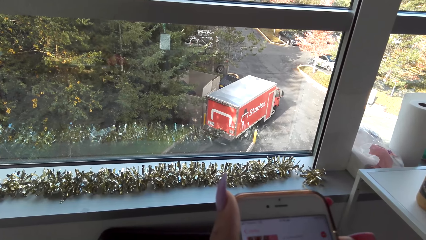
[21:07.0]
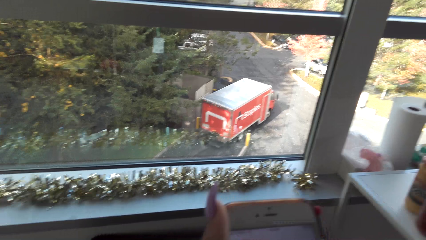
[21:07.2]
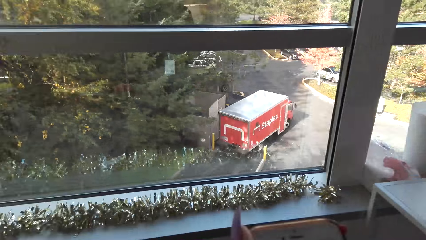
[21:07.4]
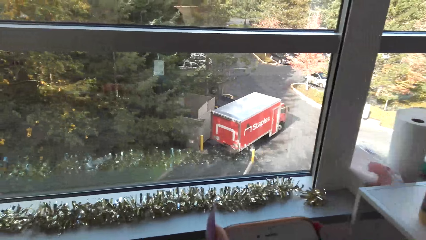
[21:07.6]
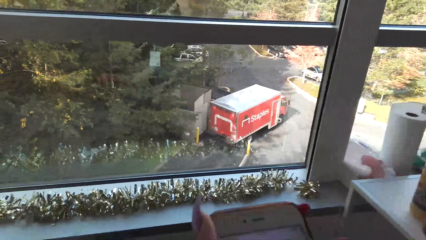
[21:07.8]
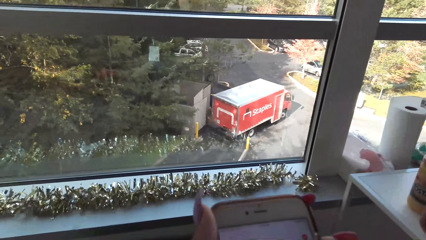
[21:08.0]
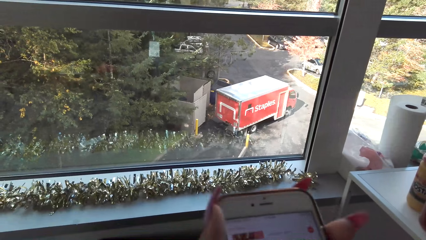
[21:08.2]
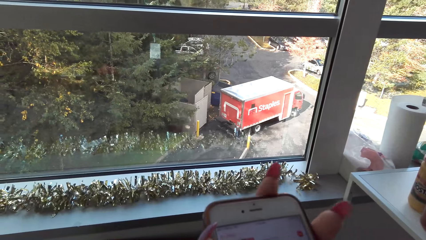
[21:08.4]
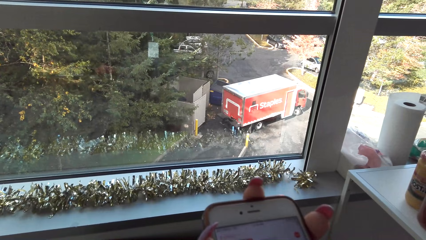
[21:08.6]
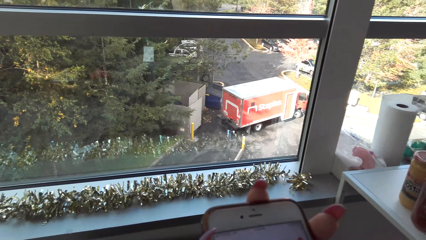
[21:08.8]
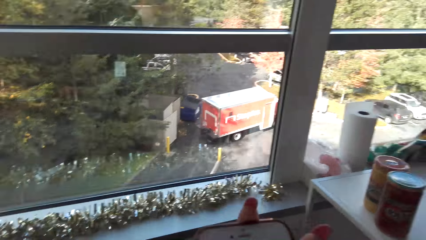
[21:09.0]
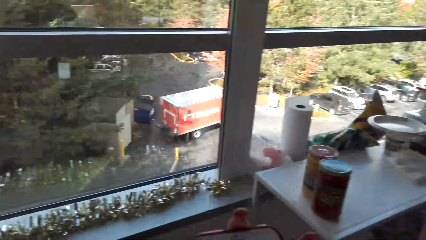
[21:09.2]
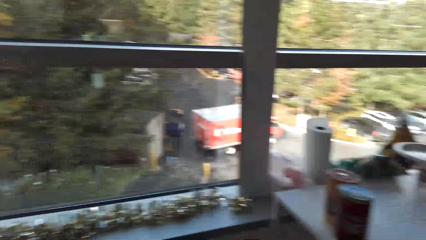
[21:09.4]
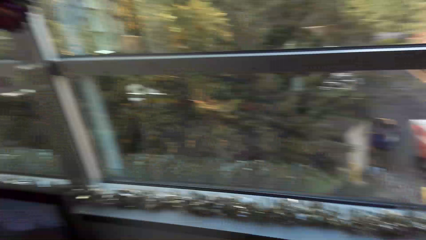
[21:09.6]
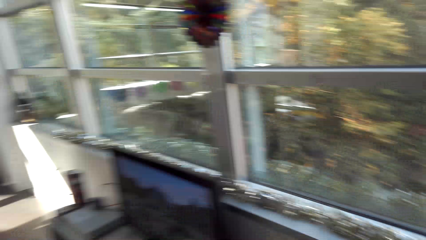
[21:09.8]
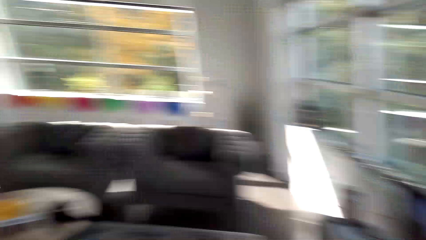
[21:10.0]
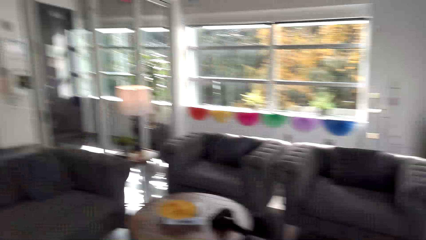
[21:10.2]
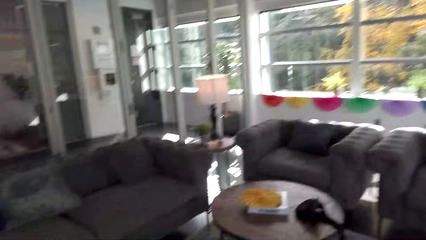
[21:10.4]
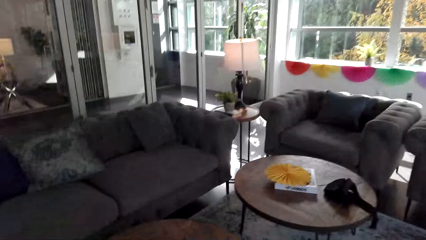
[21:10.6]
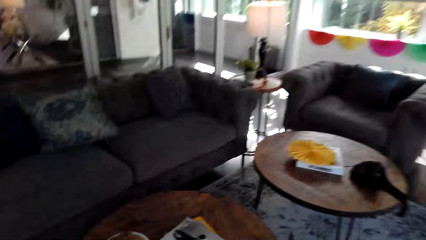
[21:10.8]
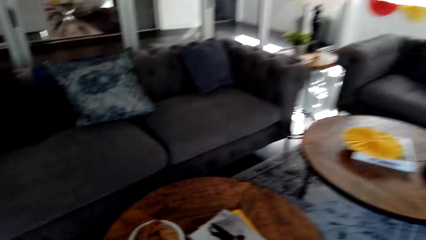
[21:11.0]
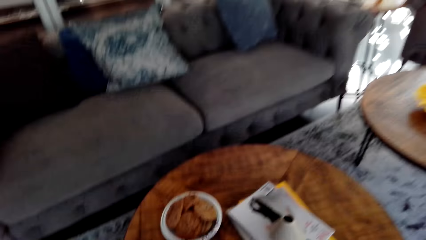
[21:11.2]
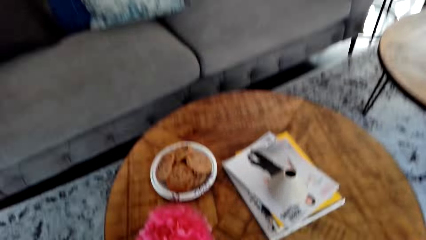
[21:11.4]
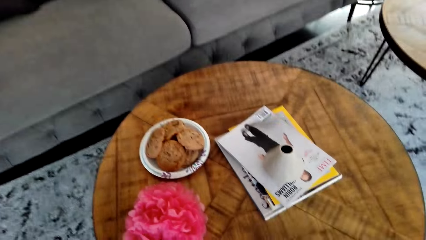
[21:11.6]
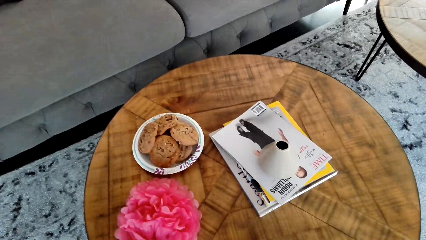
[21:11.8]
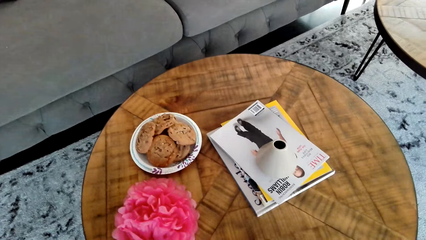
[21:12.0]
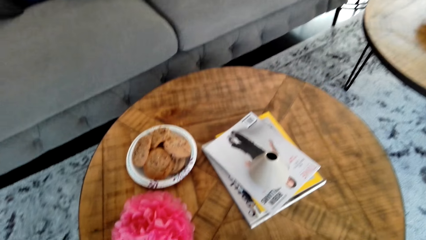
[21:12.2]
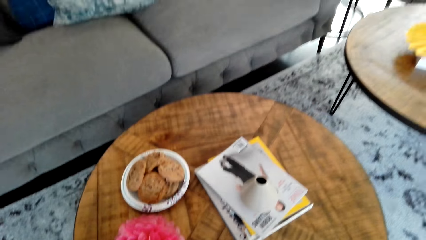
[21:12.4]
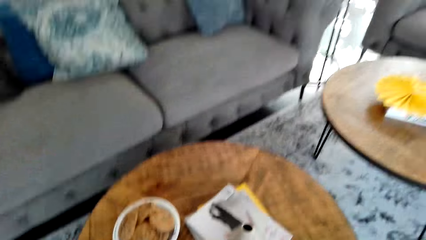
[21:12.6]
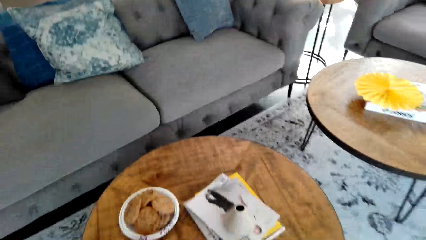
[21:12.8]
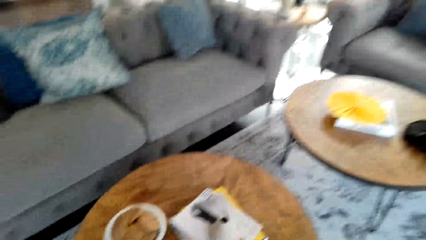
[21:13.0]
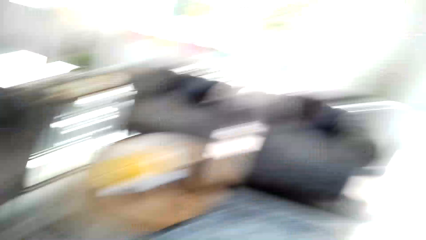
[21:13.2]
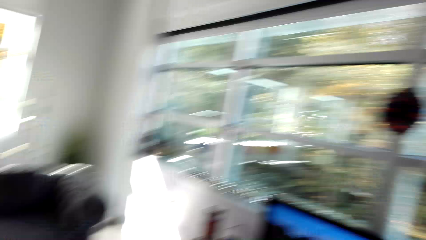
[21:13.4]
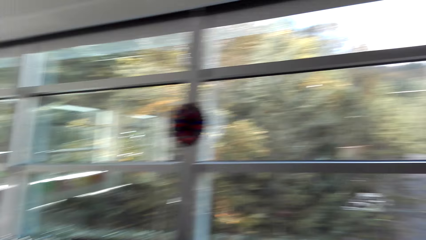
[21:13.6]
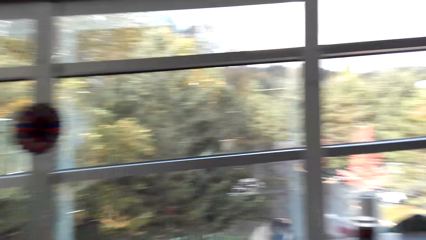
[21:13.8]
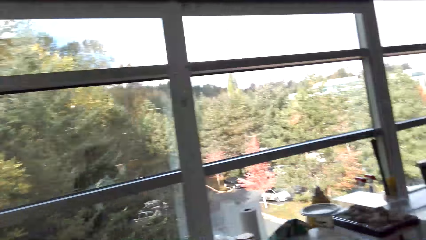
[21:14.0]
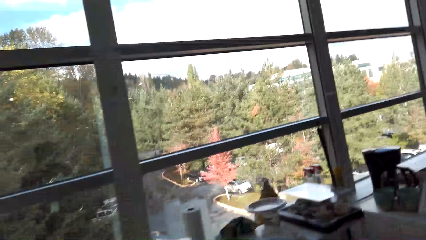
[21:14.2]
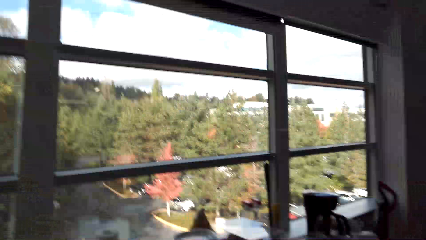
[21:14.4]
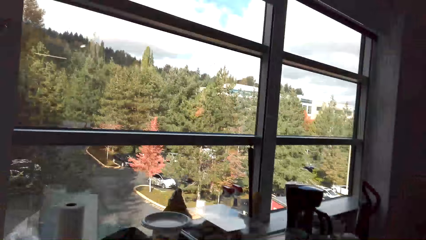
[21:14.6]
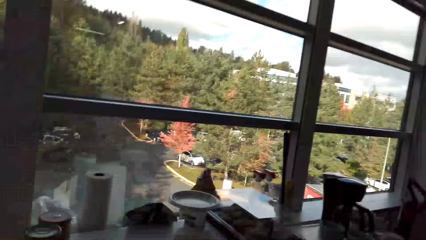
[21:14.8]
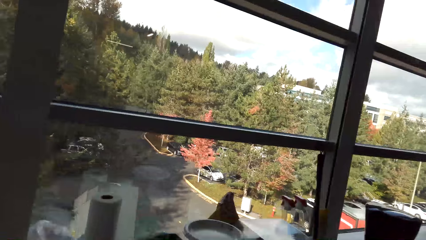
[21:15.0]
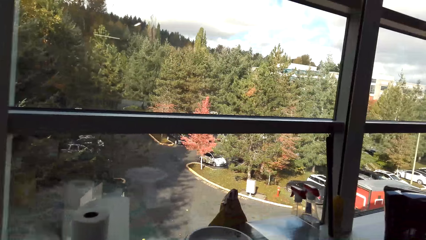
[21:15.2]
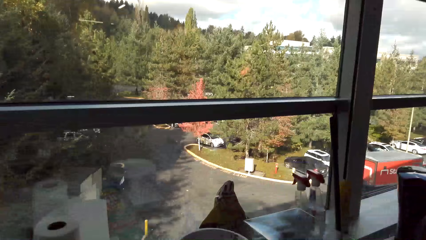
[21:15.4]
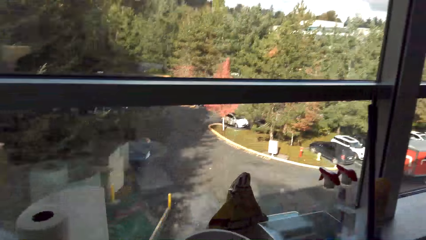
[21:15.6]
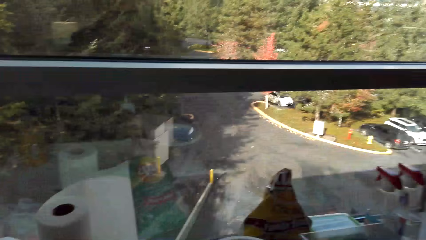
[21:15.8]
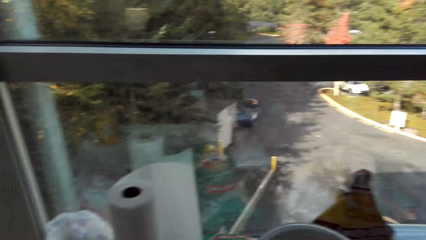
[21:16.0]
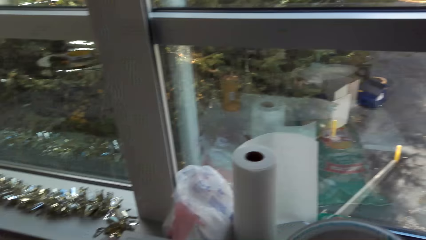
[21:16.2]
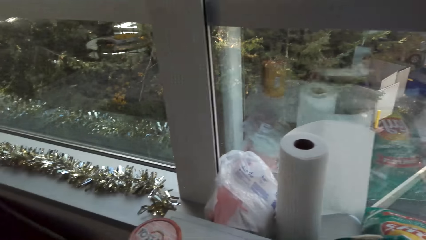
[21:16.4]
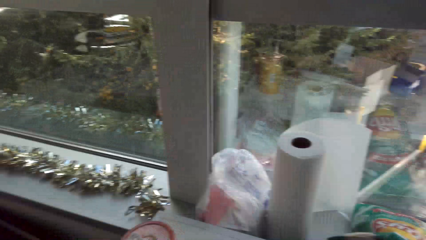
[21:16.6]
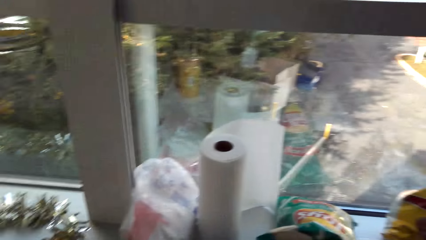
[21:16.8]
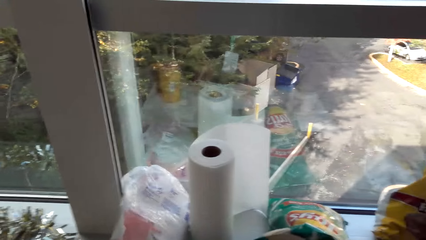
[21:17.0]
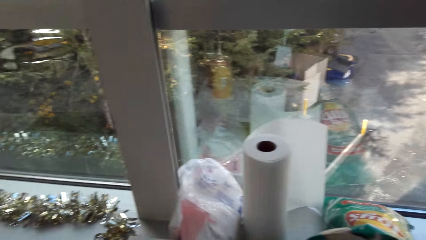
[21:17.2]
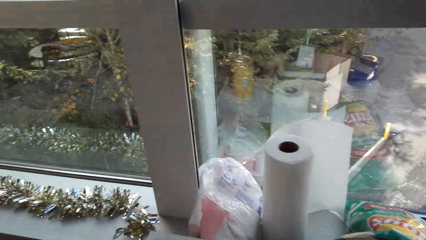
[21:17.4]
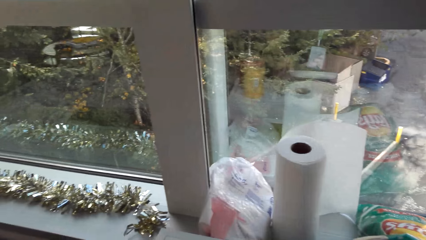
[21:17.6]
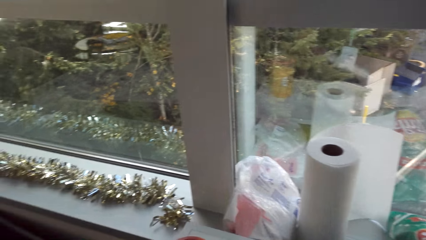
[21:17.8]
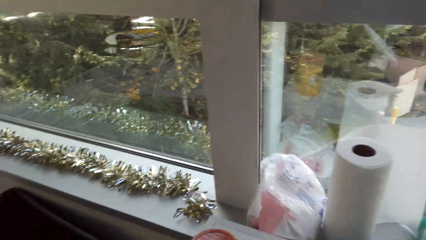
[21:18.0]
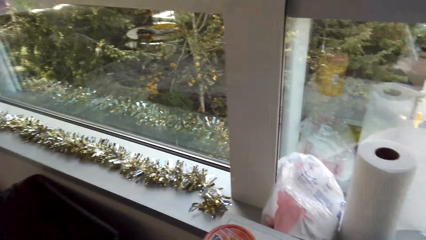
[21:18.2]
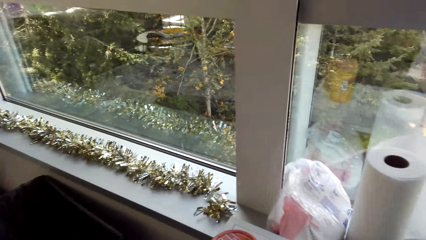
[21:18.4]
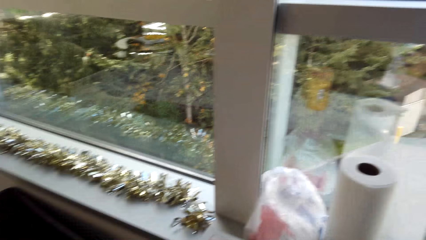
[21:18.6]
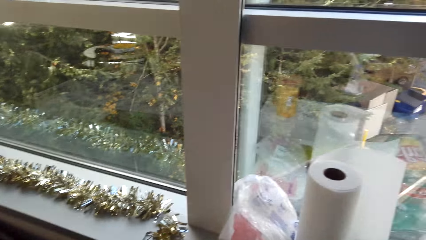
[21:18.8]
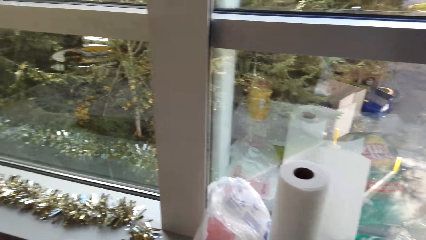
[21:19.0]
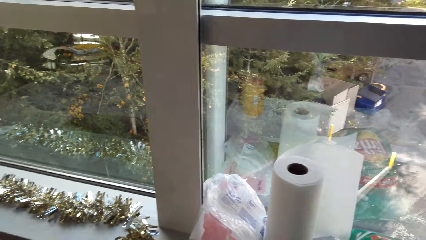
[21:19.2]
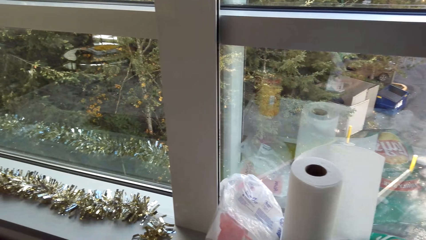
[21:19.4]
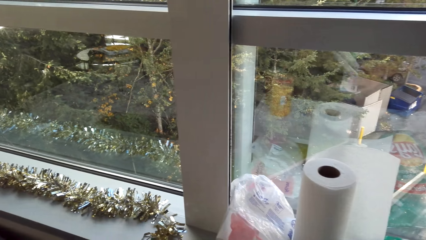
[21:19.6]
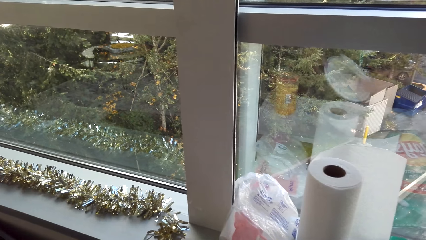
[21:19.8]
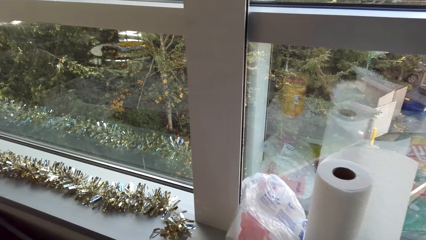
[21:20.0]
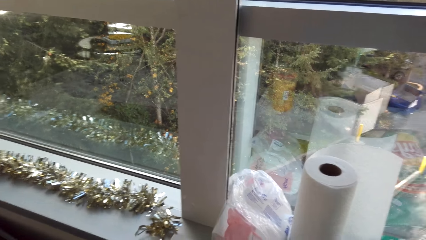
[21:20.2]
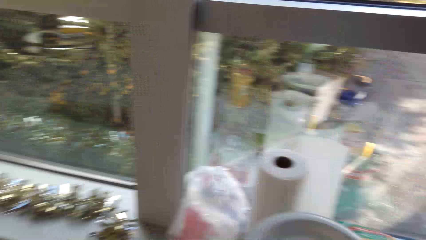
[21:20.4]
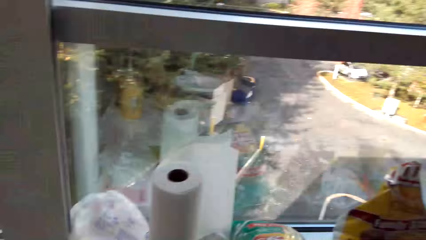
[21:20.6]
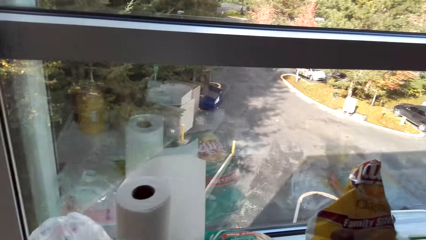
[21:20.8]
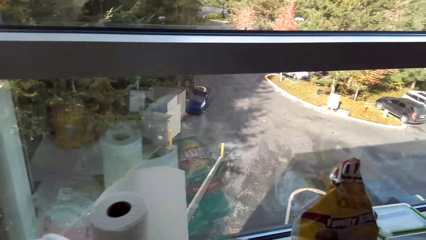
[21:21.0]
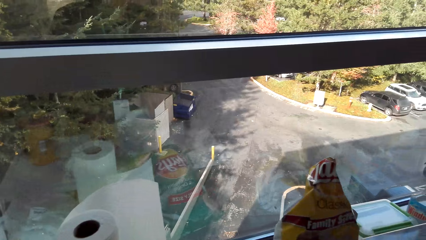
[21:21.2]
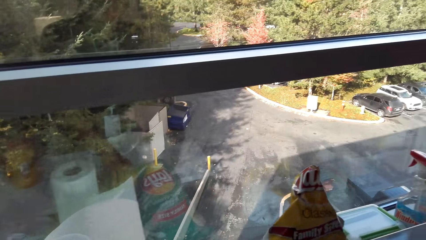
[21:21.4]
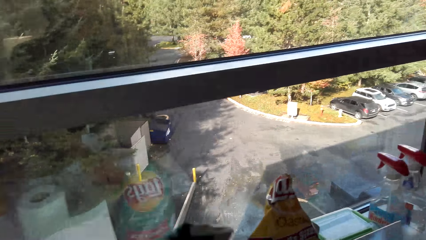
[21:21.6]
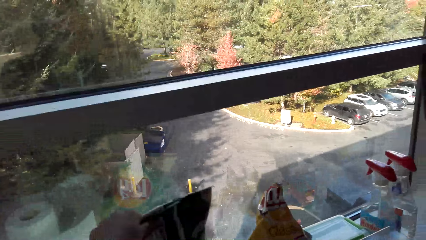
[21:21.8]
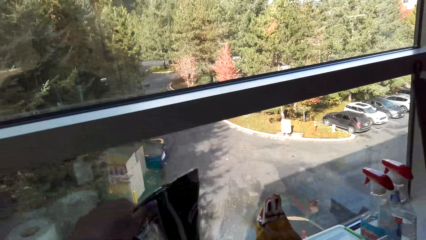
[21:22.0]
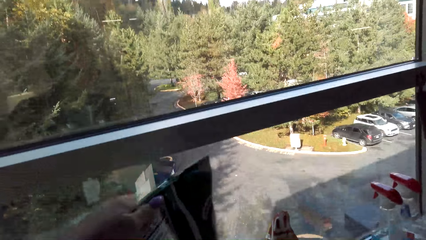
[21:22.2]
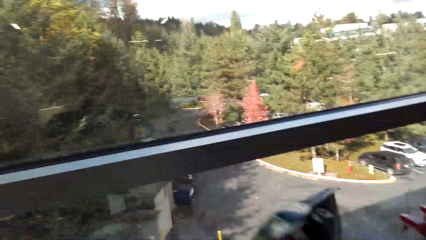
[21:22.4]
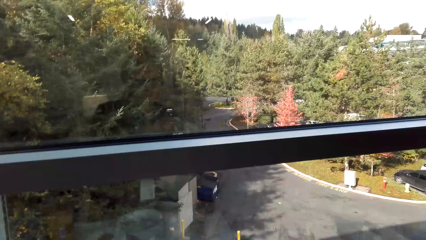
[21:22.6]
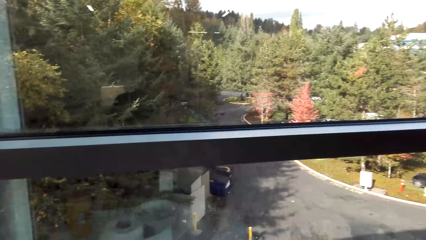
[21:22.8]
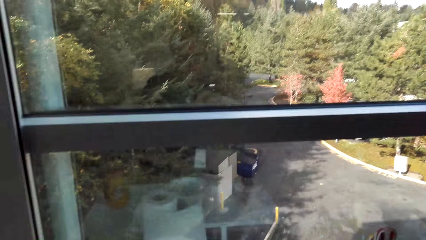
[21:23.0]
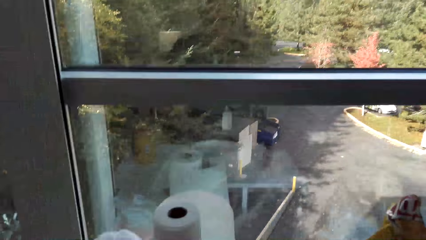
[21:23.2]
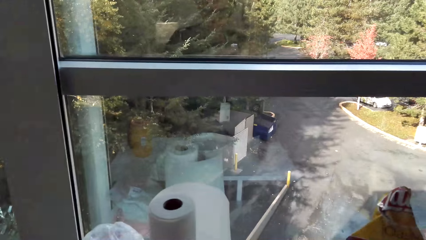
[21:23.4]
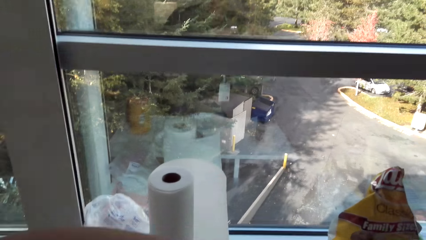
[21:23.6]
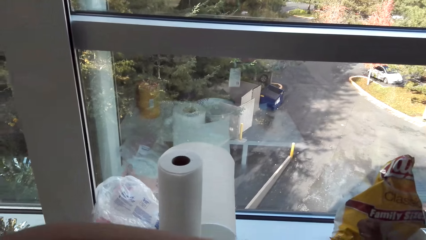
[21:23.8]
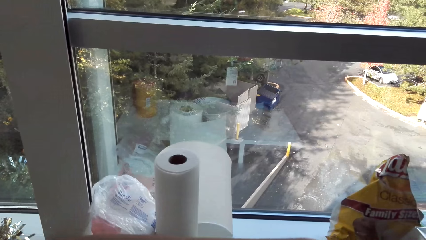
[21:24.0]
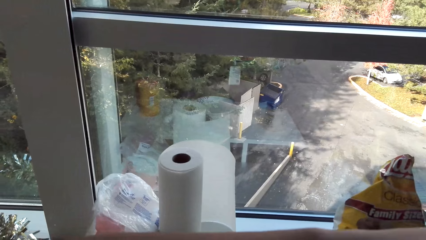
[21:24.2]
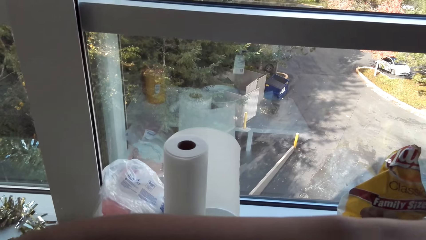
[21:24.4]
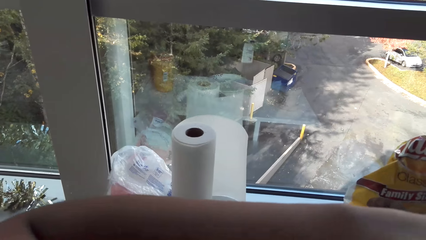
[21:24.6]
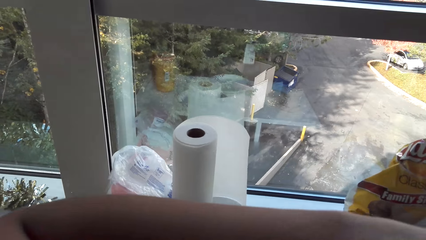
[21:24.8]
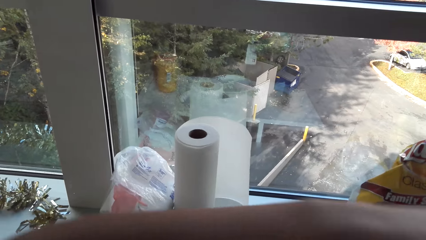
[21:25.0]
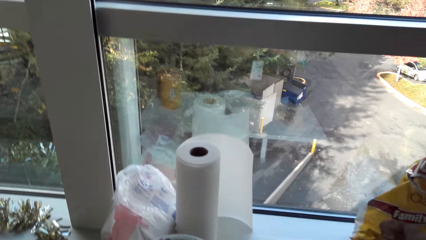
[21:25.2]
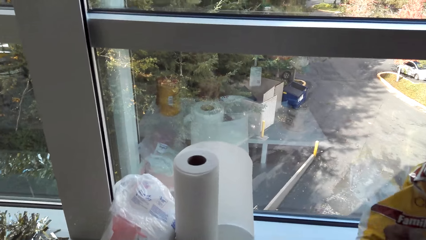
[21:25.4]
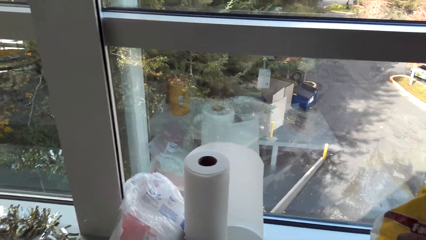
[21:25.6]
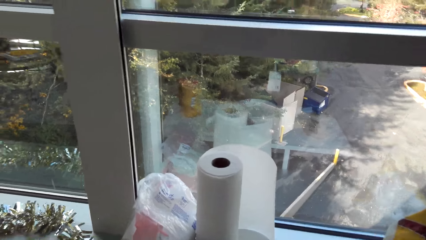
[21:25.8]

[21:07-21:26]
The camera wearer walks around the room. They pick up a pack of potato crisps.
